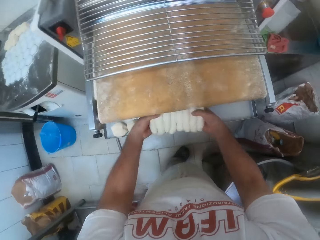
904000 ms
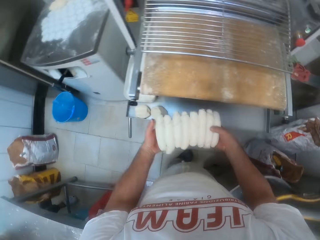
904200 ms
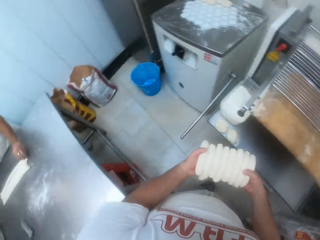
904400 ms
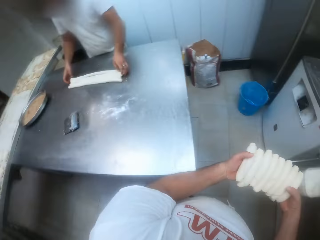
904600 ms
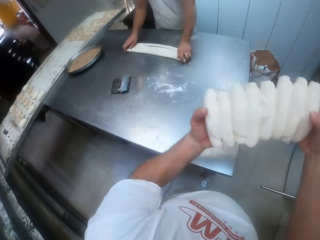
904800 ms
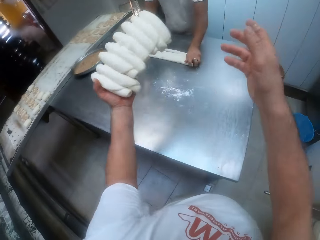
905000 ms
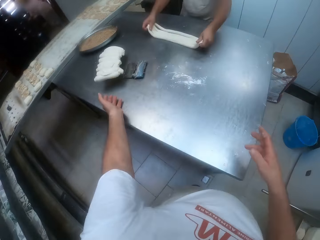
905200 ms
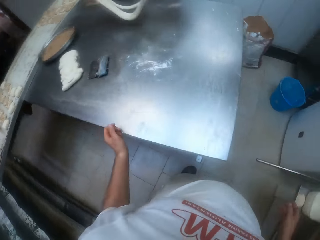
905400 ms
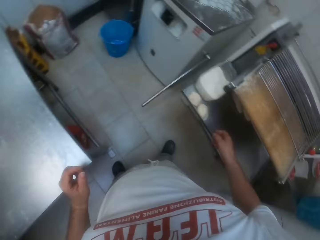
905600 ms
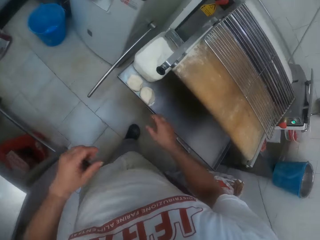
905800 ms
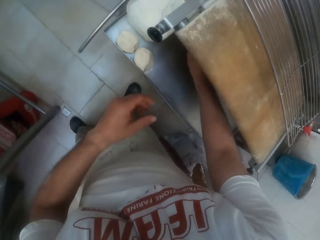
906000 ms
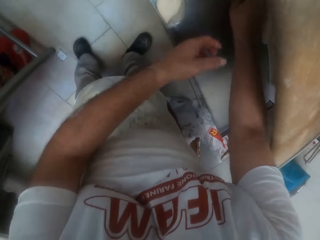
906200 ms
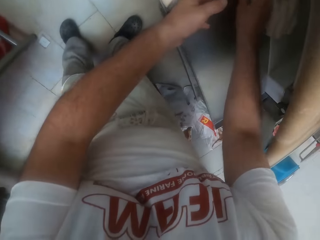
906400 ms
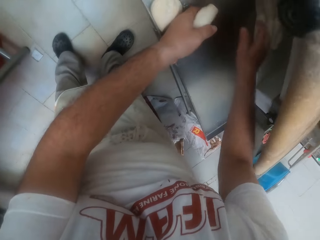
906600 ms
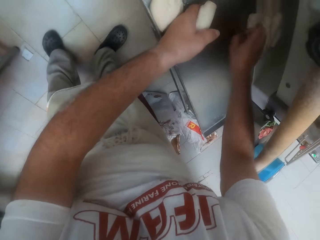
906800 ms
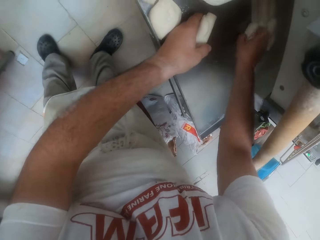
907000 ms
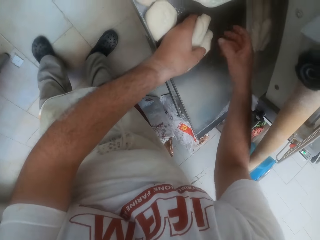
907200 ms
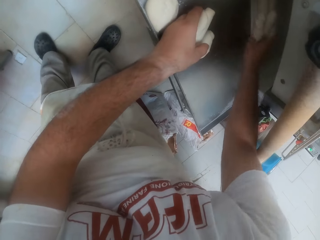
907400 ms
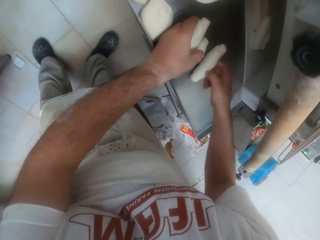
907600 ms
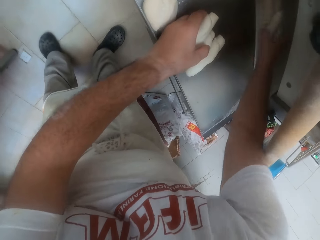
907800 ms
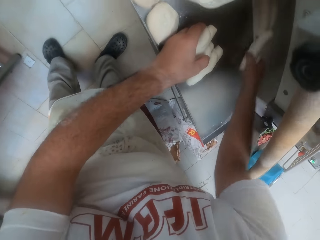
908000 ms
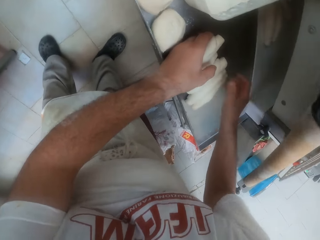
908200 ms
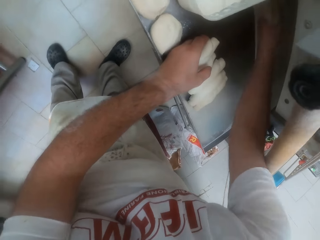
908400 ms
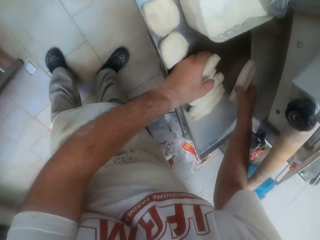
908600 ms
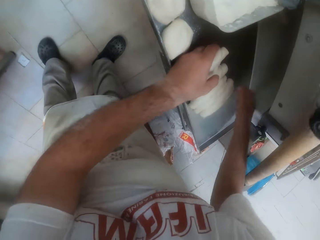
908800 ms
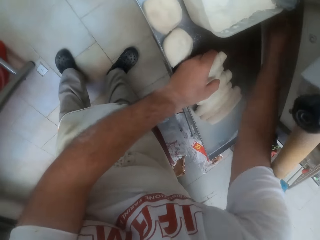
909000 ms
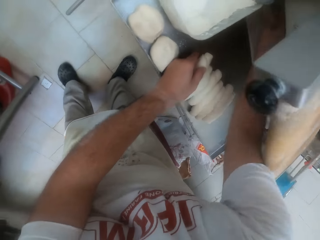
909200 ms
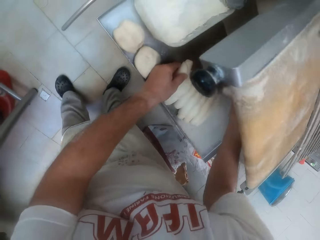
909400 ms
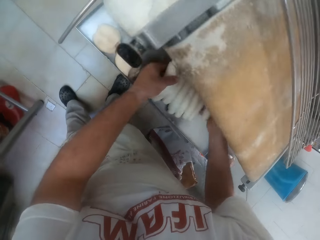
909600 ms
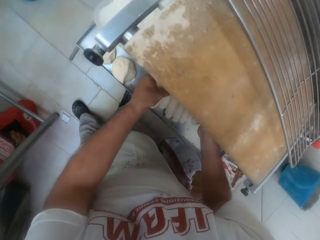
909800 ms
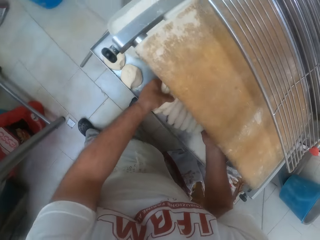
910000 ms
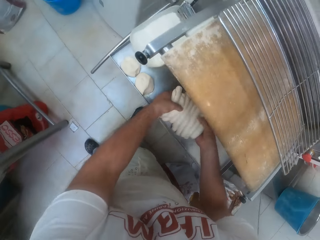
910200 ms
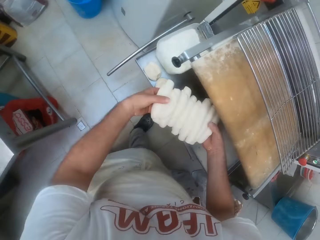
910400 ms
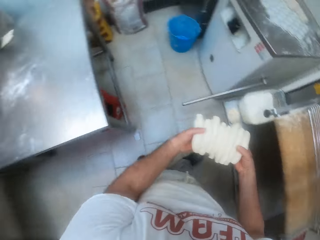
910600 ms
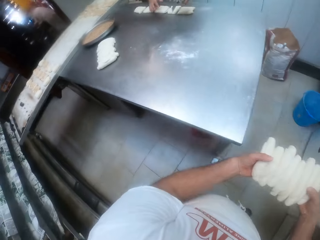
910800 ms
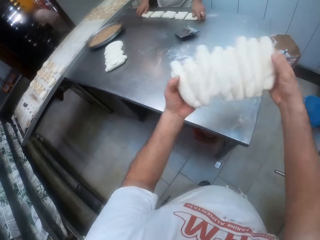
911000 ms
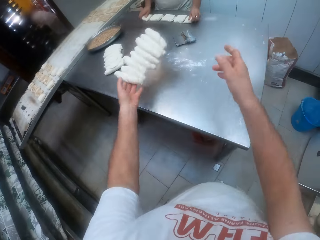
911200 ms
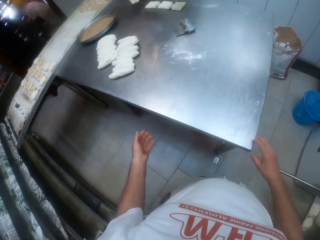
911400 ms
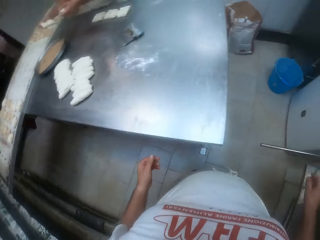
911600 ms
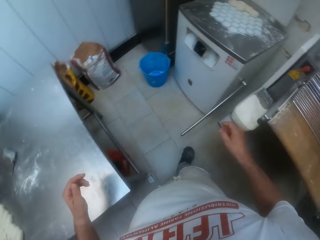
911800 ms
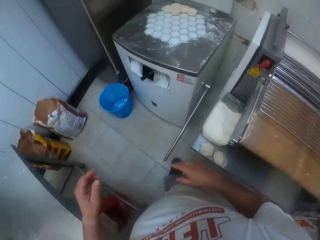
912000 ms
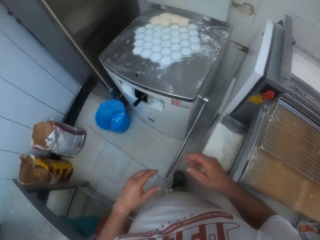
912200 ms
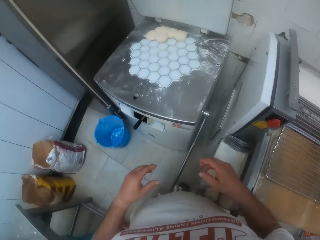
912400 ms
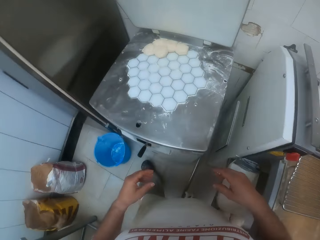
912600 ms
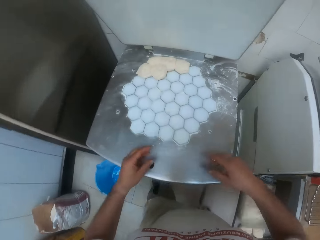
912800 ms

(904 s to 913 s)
The camera wearer packs the doughs under the dough sheeter with both hands. A man picks up the doughs on the countertop with both hands. The camera wearer throws the doughs on the tray on the countertop. He picks up a dough under the dough sheeter with his right hand. He switches the dough in his right hand to his left hand. He moves a dough under the dough sheeter with his right hand. He does so again. He moves some doughs under the dough sheeter with his right hand. He does so again. He moves a dough under the dough sheeter with his right hand. He packs the doughs under the dough sheeter with both hands. The man cuts the dough on the countertop with the dough cutter, and drops the dough cutter on the countertop. The camera wearer throws the doughs on the tray on the countertop.

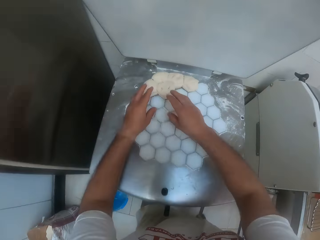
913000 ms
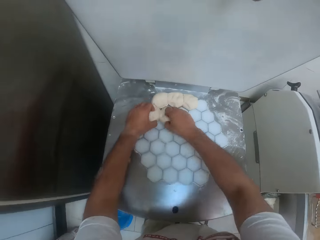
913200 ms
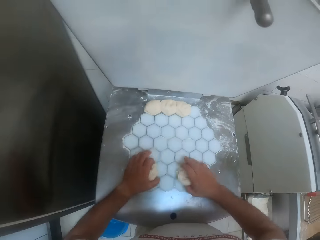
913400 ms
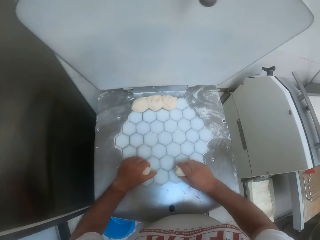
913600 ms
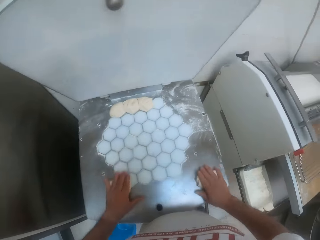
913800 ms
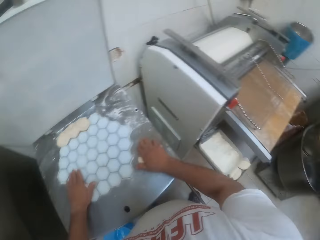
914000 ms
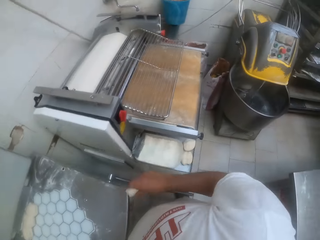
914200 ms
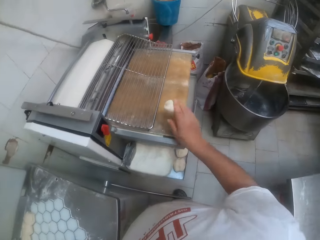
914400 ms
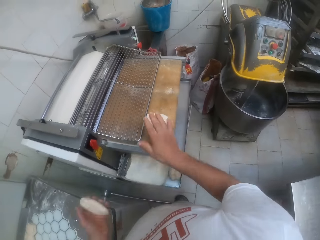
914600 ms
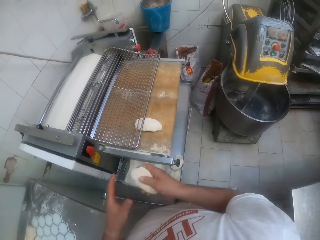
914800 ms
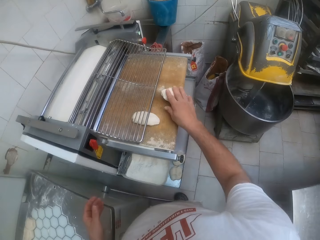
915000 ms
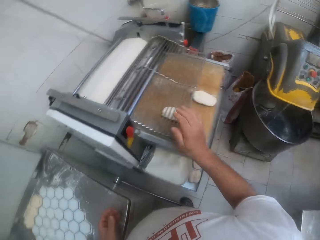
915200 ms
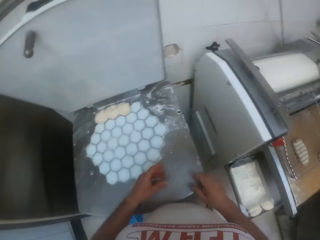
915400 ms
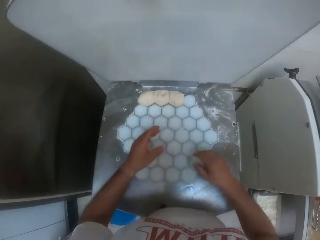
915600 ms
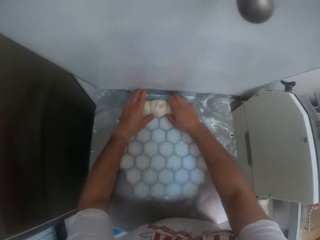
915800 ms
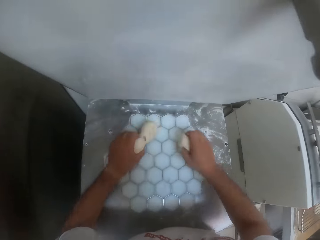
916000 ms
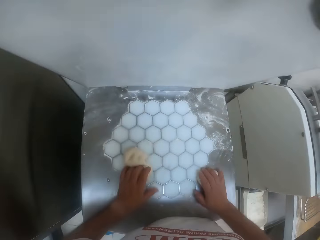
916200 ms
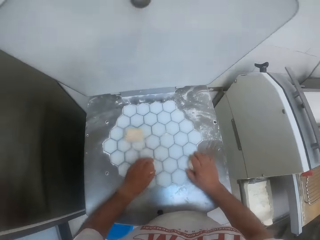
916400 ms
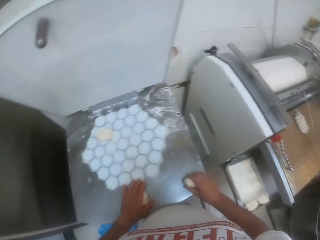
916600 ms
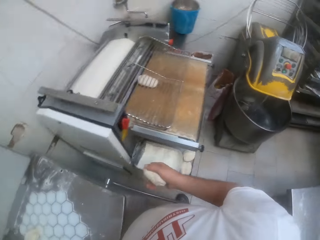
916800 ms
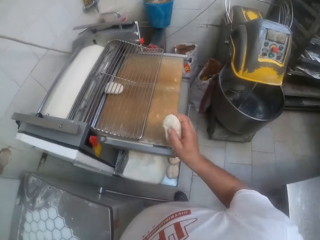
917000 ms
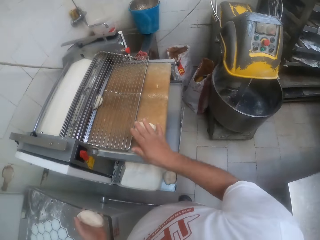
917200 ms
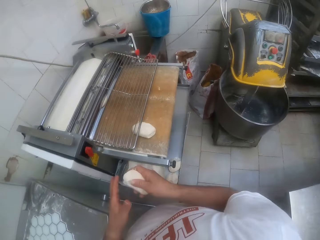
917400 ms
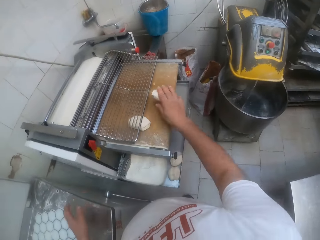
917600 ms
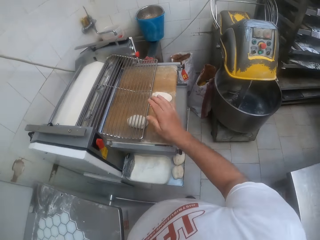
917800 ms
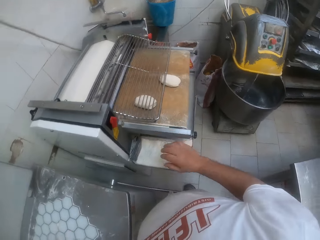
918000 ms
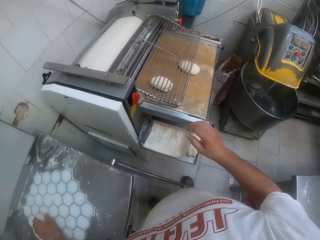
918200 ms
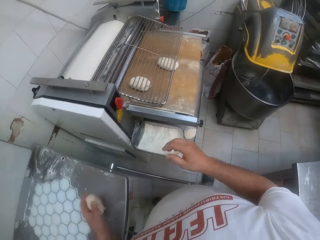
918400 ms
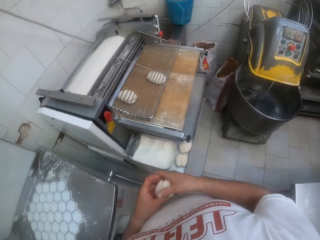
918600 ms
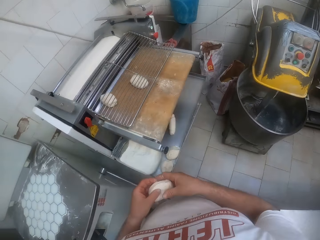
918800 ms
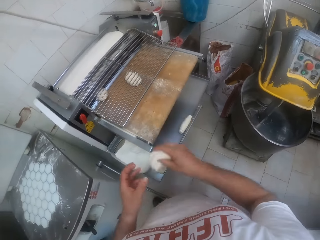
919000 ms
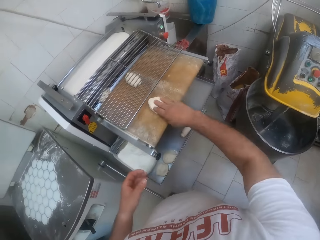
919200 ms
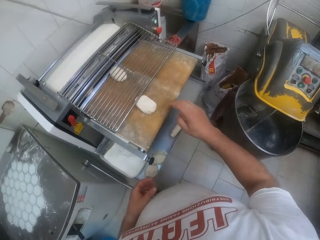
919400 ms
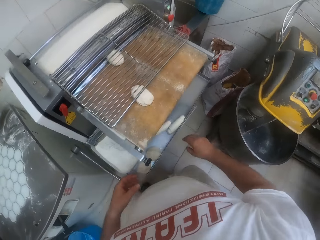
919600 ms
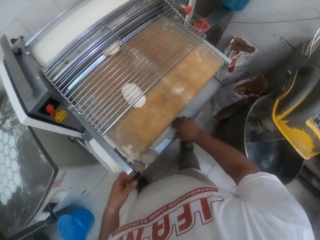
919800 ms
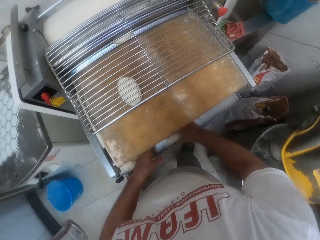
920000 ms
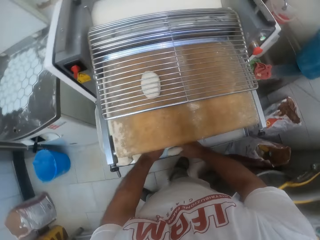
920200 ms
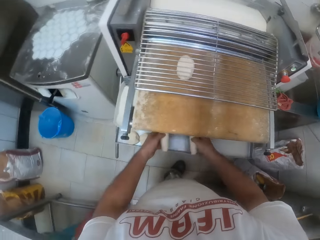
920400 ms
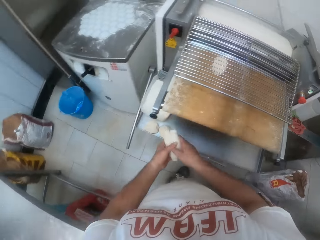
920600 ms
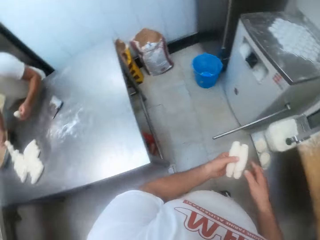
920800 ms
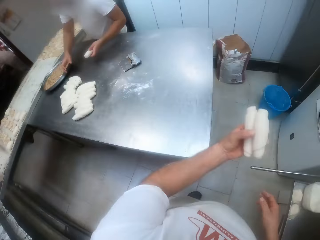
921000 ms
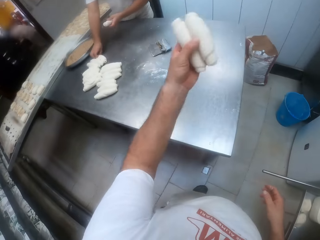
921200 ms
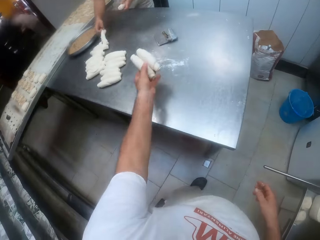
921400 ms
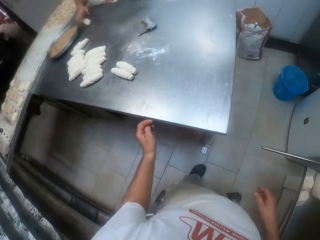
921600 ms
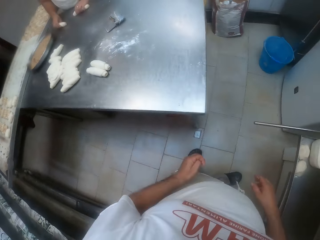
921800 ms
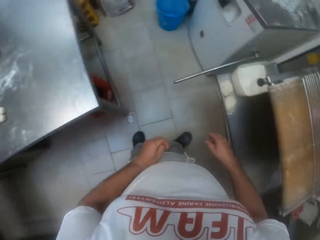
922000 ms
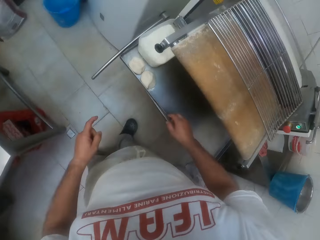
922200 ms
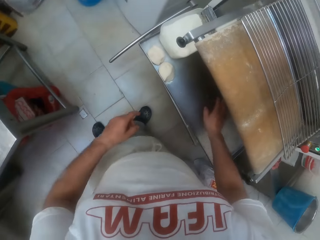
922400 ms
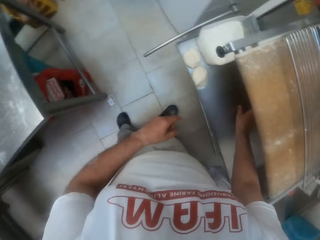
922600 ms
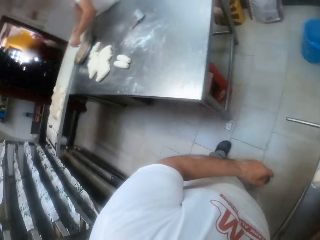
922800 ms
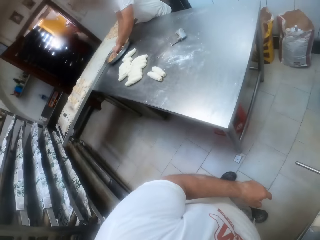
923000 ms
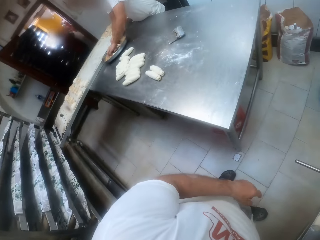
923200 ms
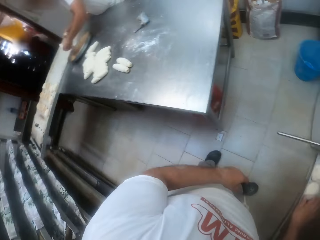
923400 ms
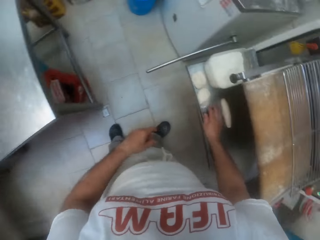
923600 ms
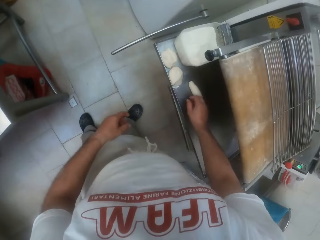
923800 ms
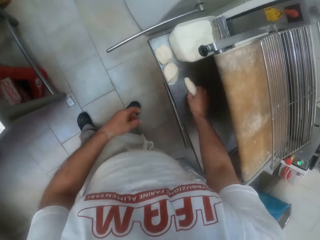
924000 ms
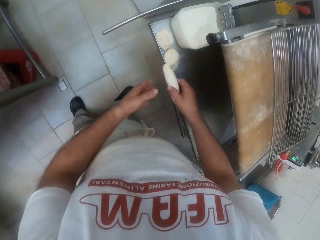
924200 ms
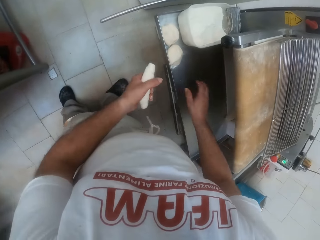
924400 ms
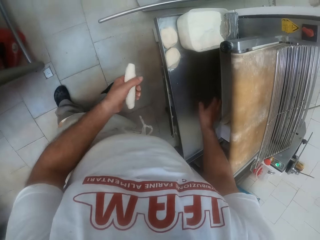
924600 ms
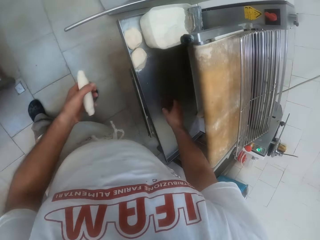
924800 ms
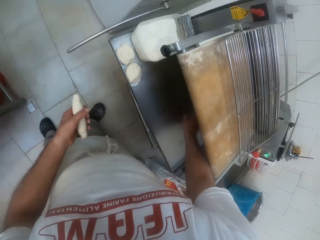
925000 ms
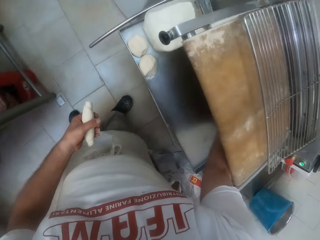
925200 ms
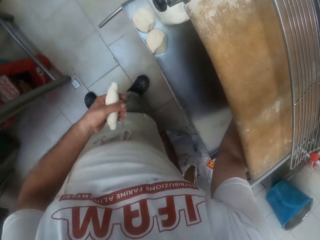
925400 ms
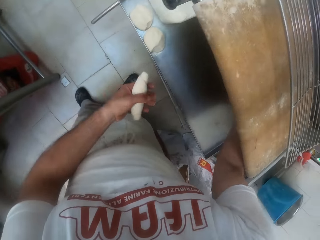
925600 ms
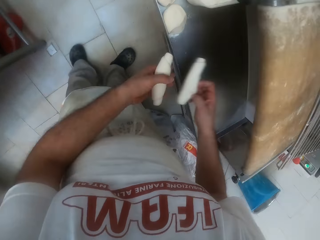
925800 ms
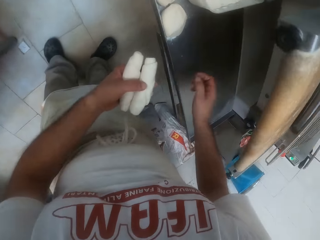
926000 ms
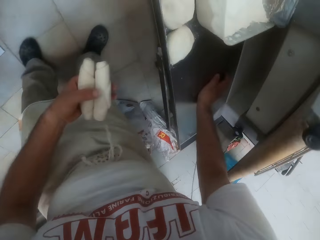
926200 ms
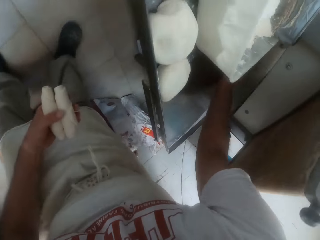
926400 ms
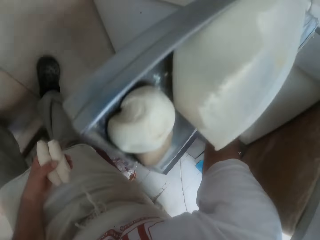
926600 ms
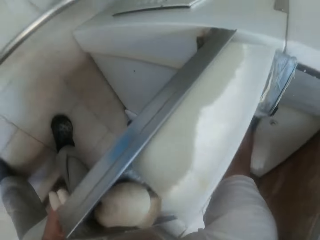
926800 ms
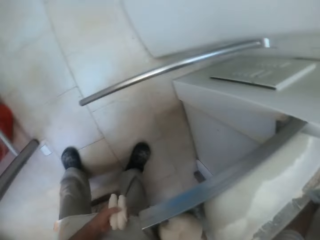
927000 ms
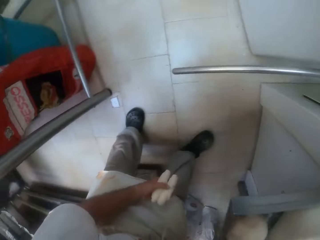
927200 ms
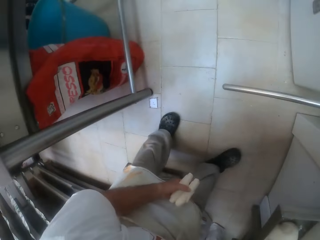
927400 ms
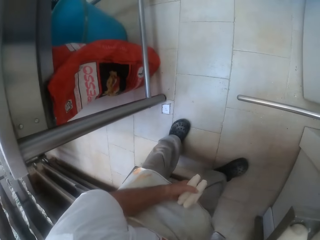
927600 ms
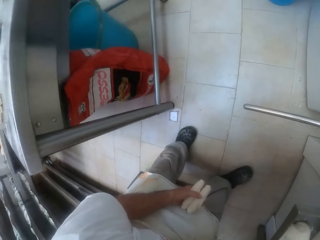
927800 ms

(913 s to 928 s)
The camera wearer moves a dough on a dough divider machine with his right hand. He moves a dough on the dough divider machine with his left hand. He takes the dough. He rolls the doughs with both hands. He drops the dough in his right hand on the dough sheeter. He switches the dough in his left hand to his right hand. He drops the dough in his right hand on the dough sheeter. He moves a dough on the dough divider machine with his left hand. He takes the dough. He moves a dough on the dough divider machine with his right hand. He drops the dough in his right hand on the dough sheeter. He switches the dough in his left hand to his right hand. He drops the dough in his right hand on the dough sheeter. He picks up the dough on the dough divider machine with his left hand. He switches the dough in his left hand to his right hand. He drops the dough in his right hand on the dough sheeter. He picks up a dough under the dough sheeter with his right hand. He picks up a dough under the dough sheeter with his left hand. He switches the dough in his right hand to his left hand. A man holds a dough in his left hand, and moves a dough on the countertop with his right hand. The camera wearer drops the doughs in his left hand on the countertop. He takes the dough. He picks up a dough under the dough sheeter with his right hand. He switches the dough in his right hand to his left hand. He picks up a dough under the dough sheeter with his right hand. He switches the dough in his right hand to his left hand.
